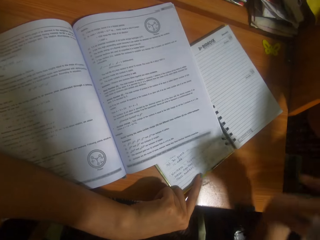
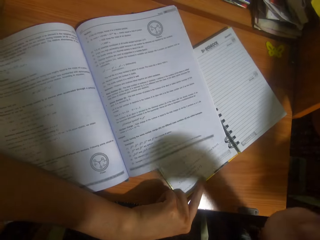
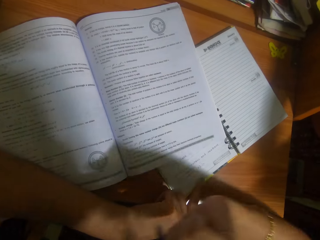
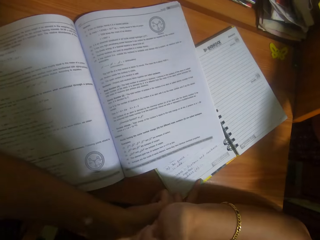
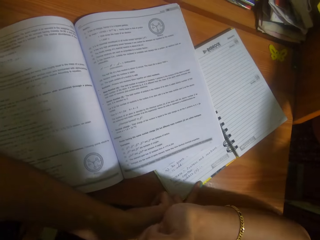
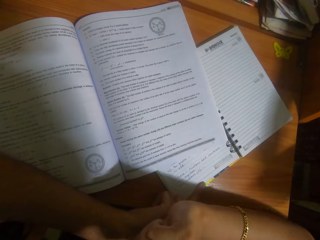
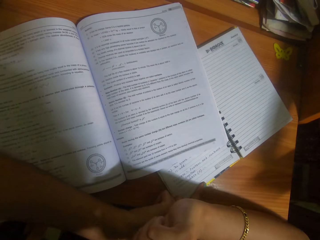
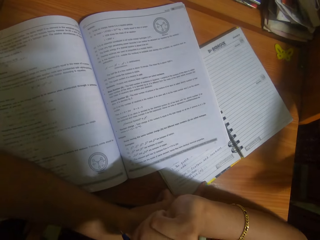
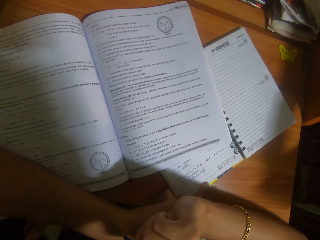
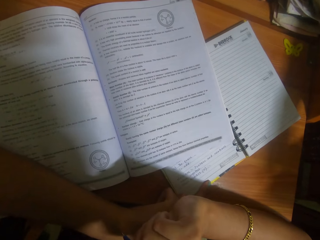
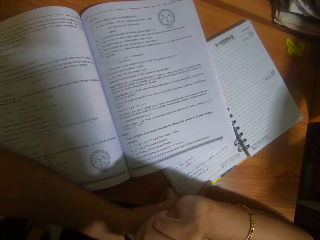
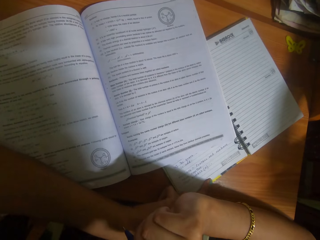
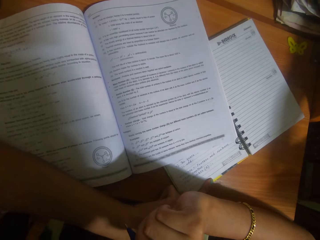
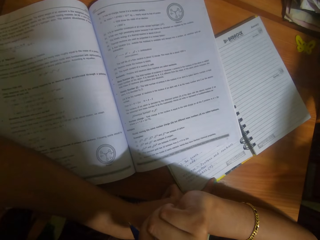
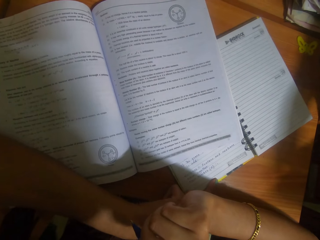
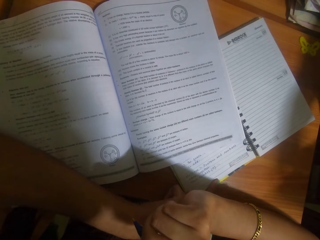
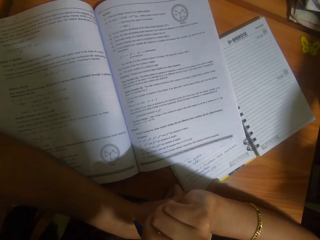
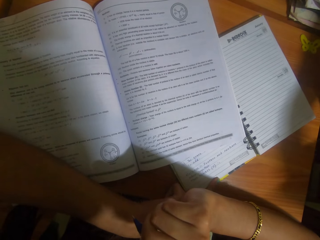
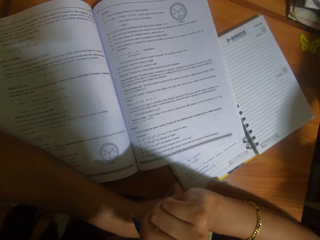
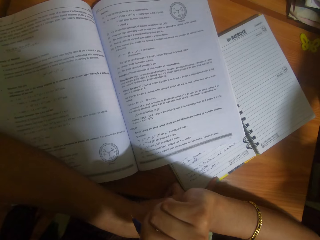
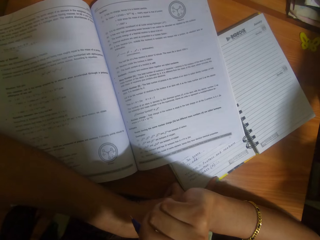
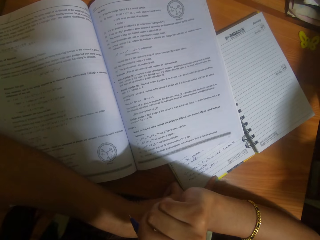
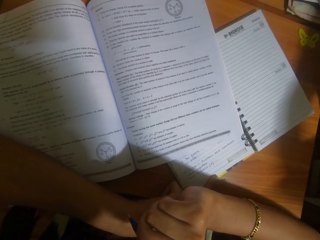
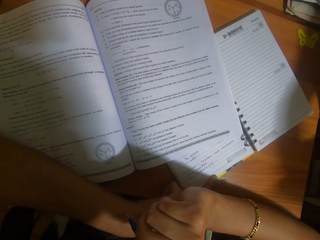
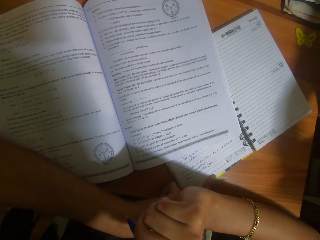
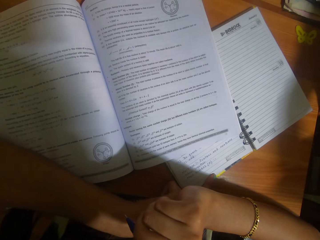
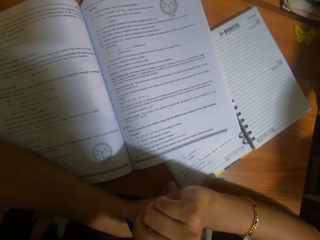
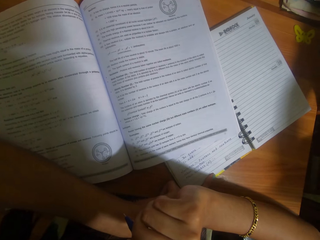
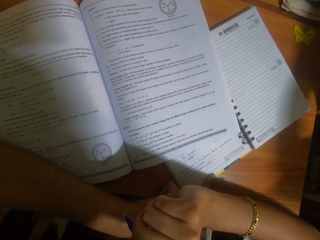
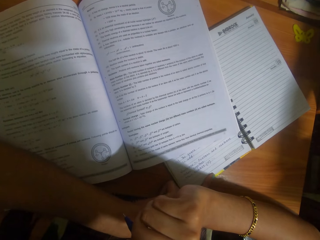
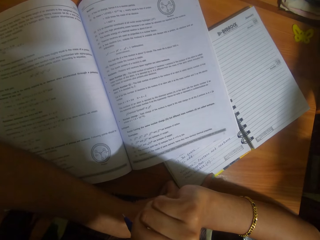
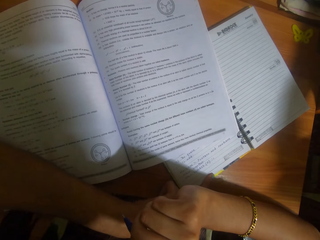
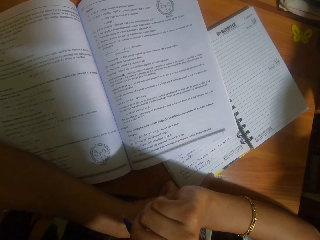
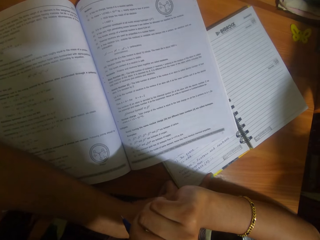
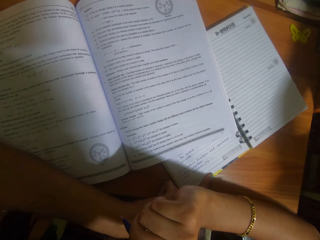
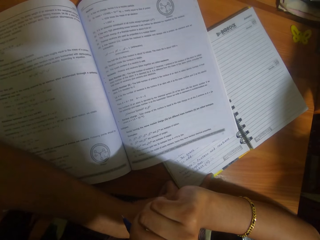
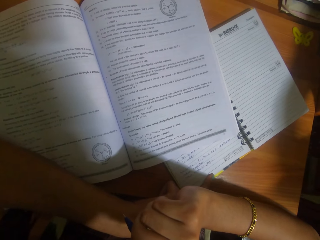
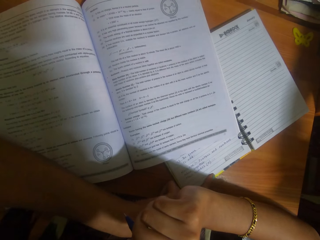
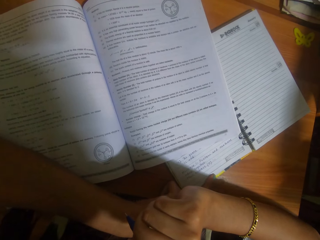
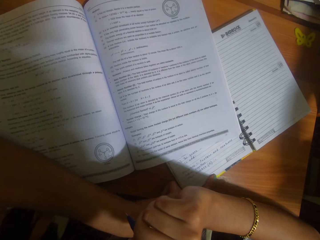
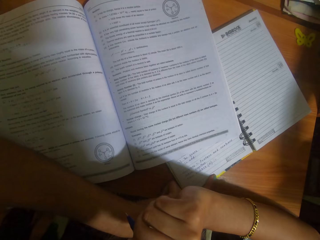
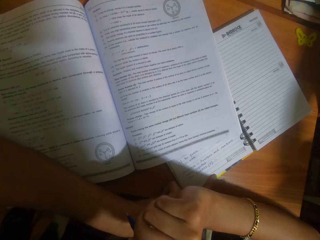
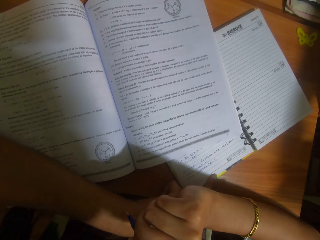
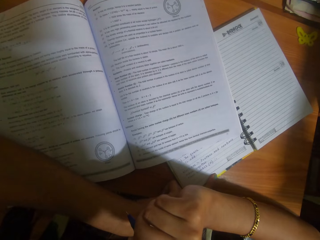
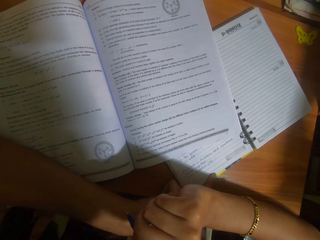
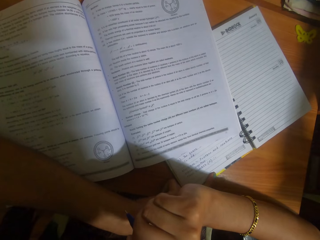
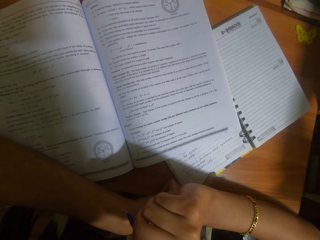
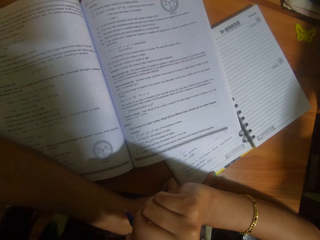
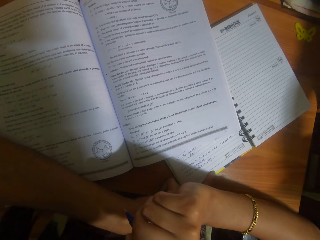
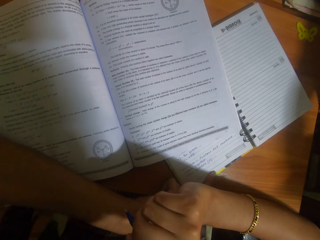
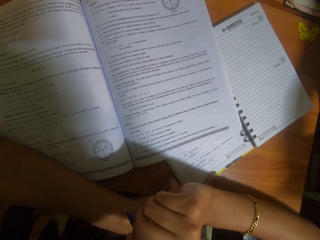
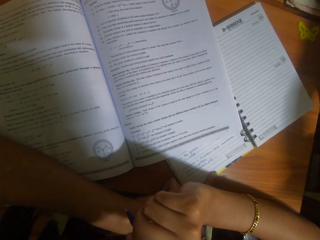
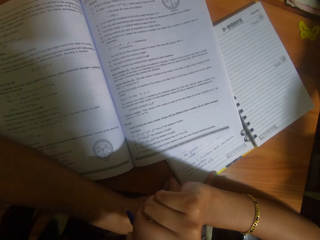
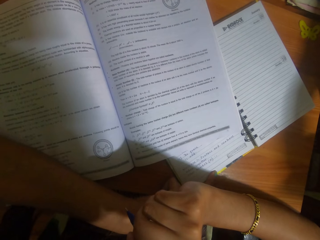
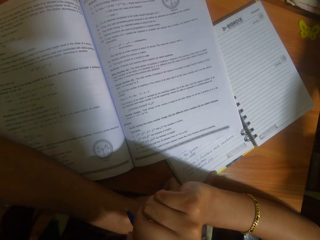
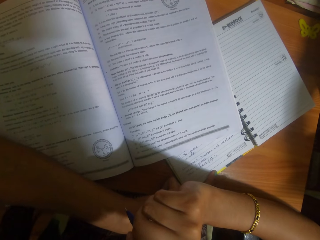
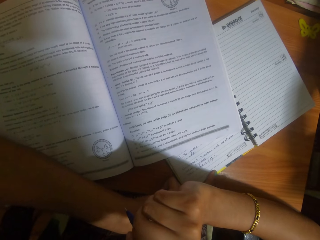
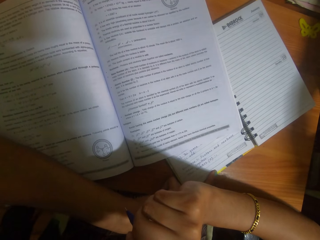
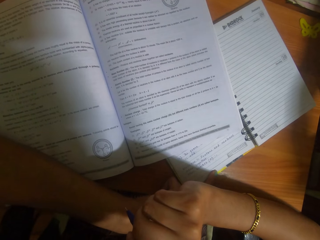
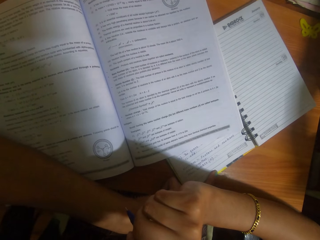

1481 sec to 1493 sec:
The camera wearer writes on the book and lifts the hand up. They look at the book.

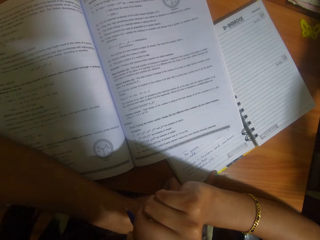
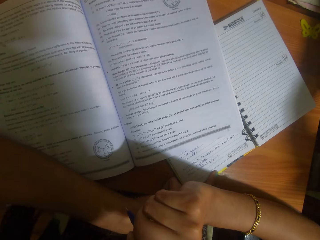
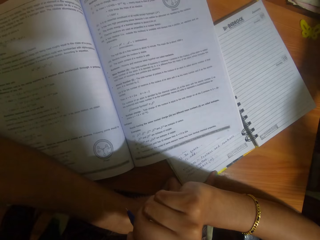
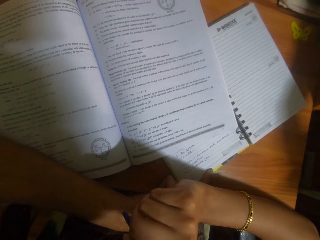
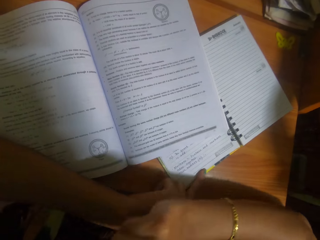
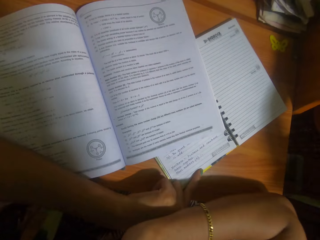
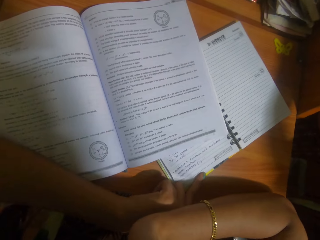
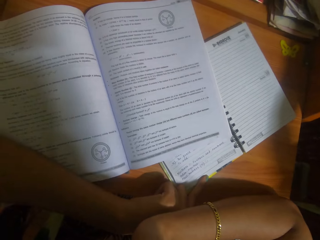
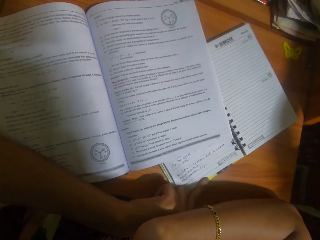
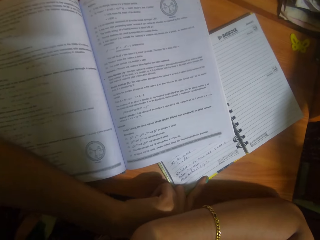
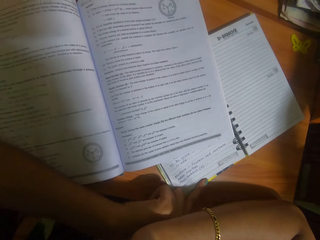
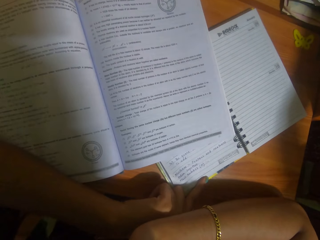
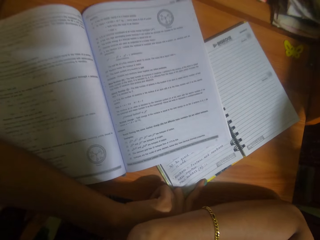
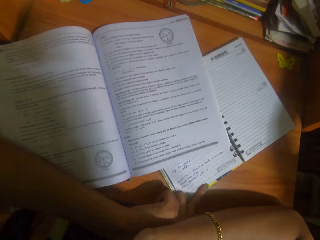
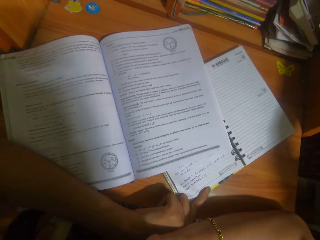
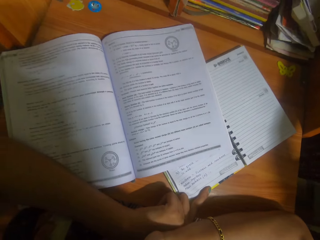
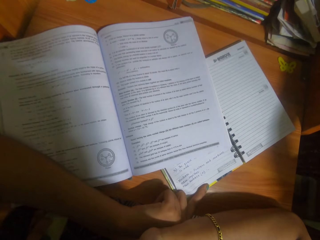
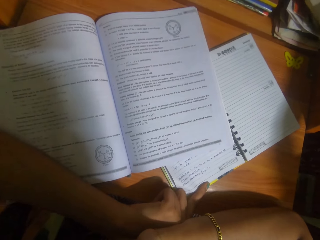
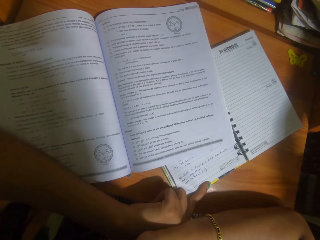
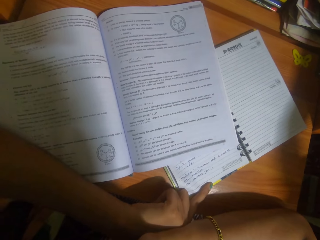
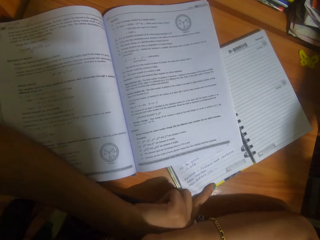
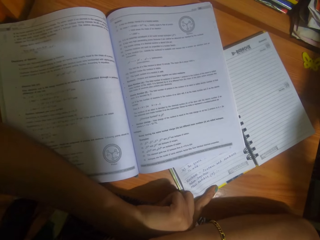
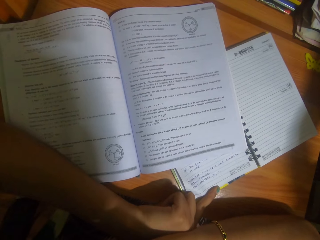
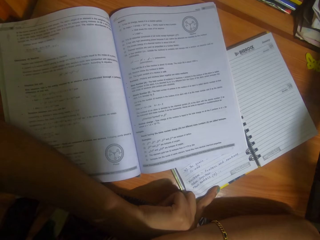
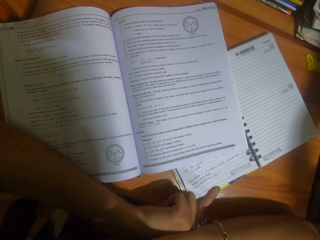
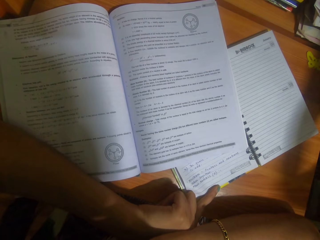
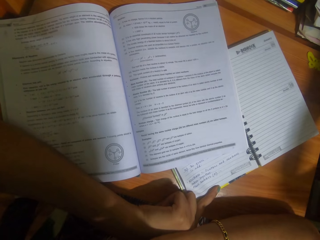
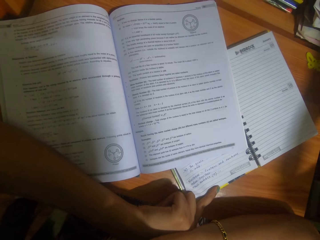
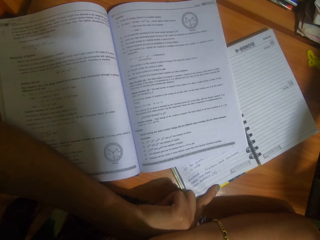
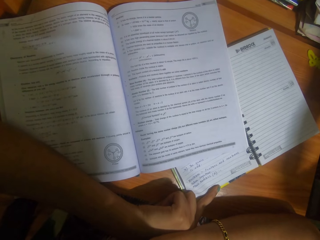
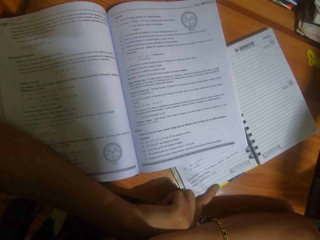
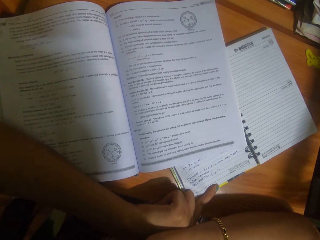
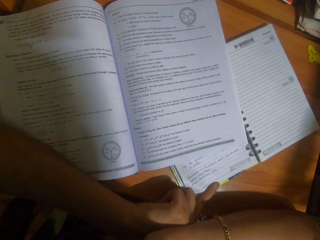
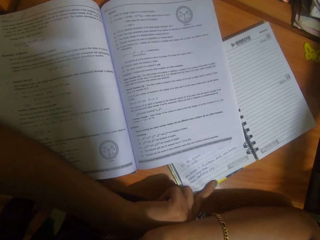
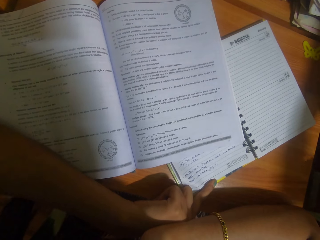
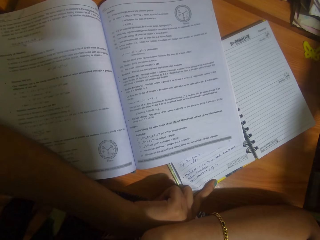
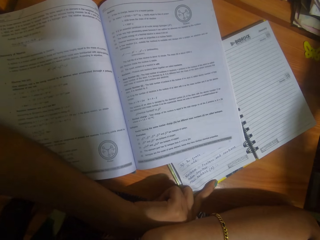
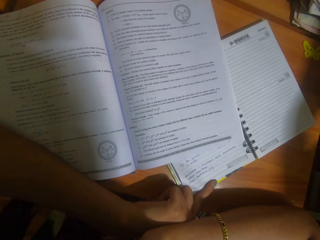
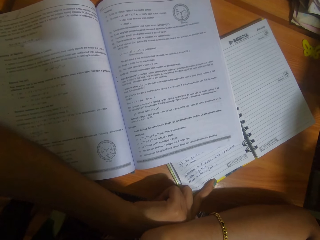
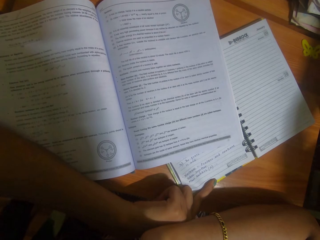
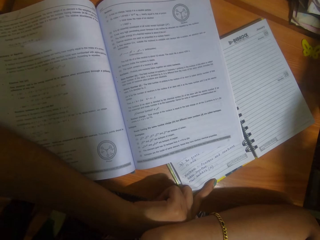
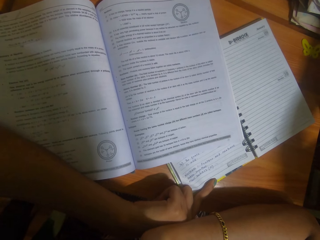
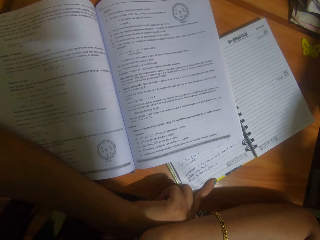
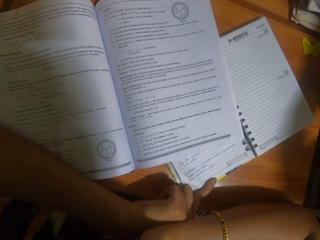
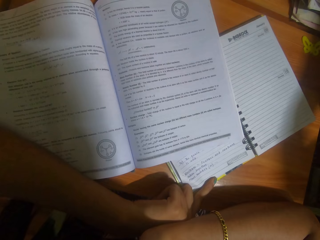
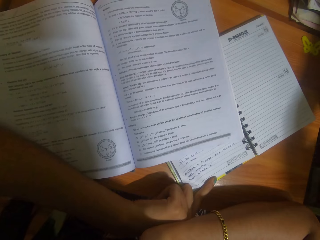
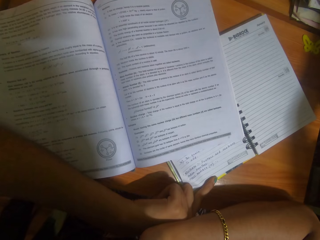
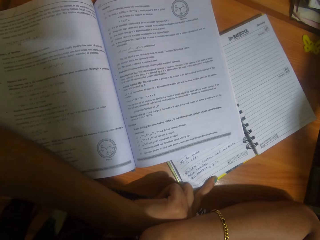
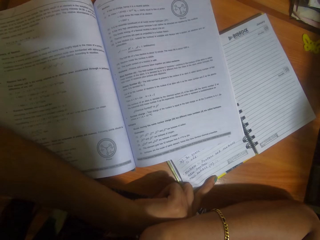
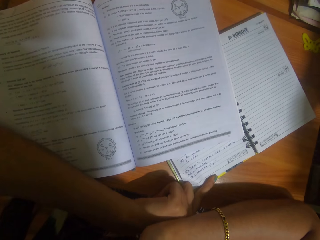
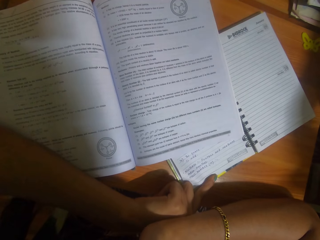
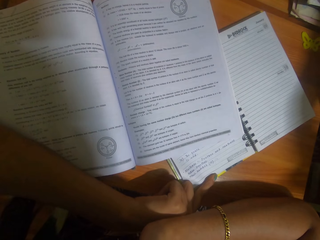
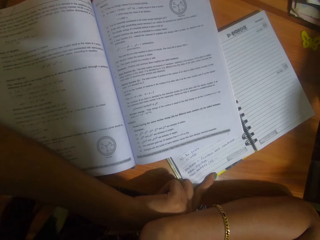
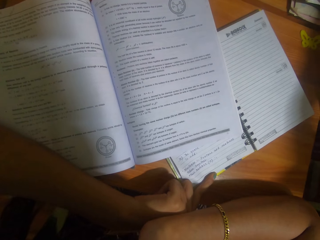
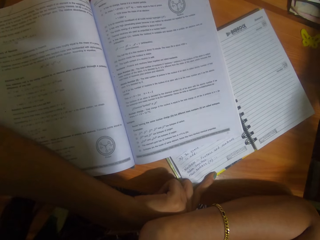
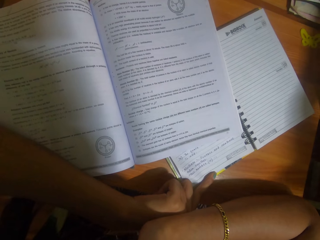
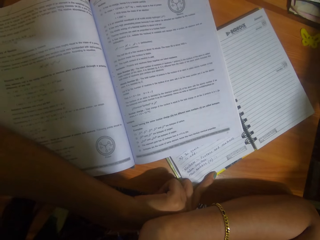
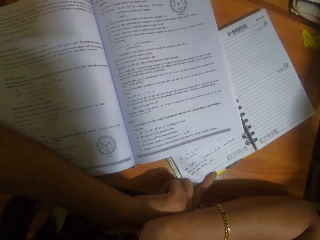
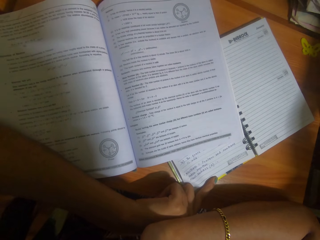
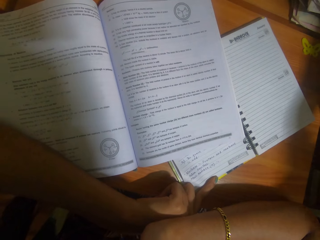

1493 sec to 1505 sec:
The camera wearer reads the book. They look at the book.
